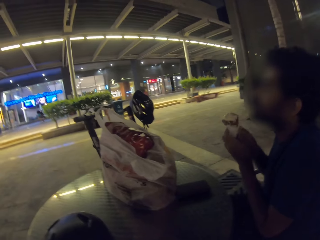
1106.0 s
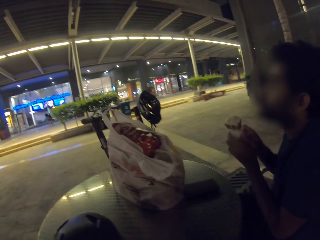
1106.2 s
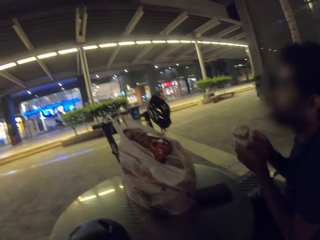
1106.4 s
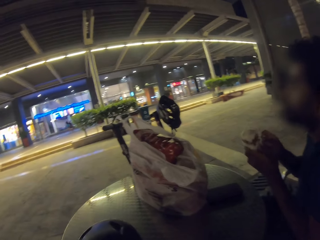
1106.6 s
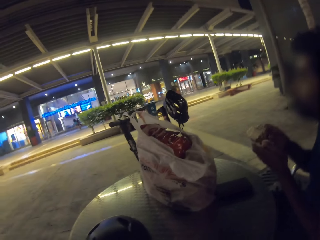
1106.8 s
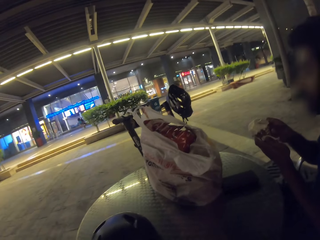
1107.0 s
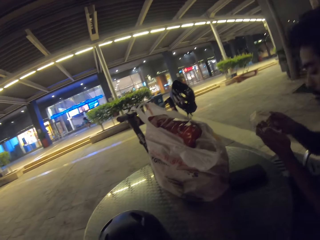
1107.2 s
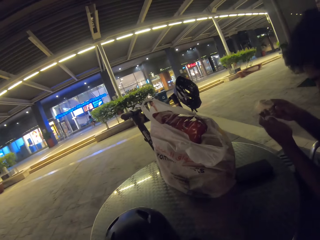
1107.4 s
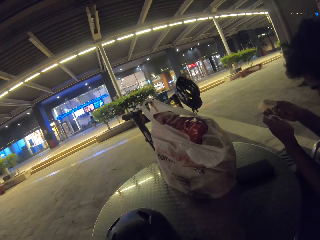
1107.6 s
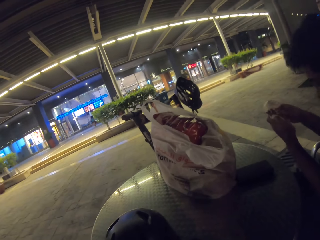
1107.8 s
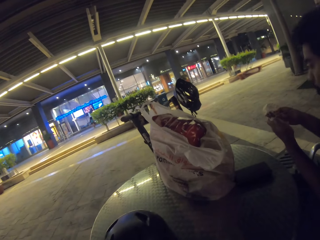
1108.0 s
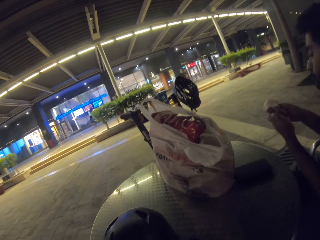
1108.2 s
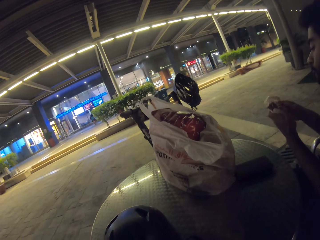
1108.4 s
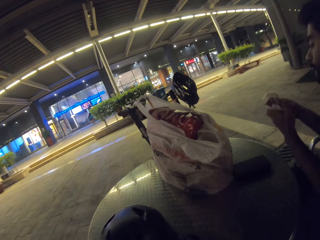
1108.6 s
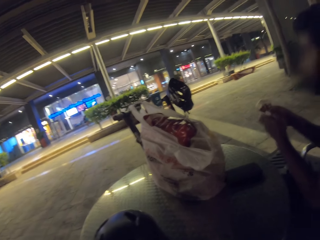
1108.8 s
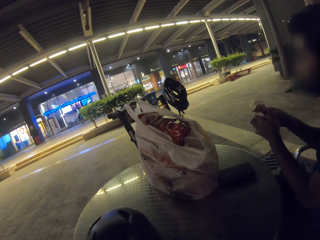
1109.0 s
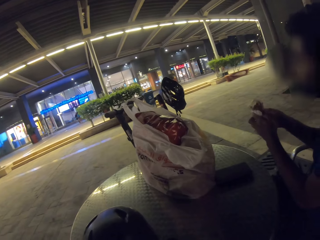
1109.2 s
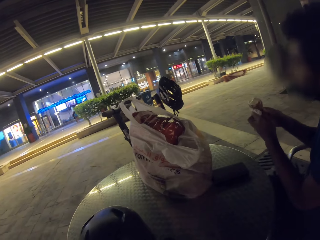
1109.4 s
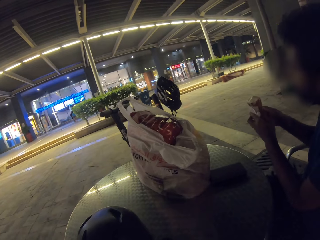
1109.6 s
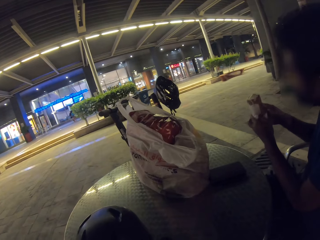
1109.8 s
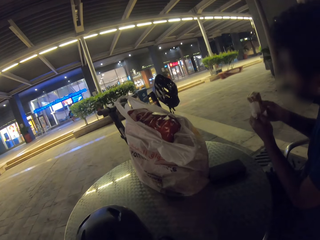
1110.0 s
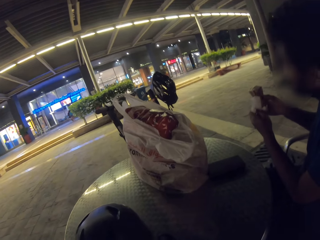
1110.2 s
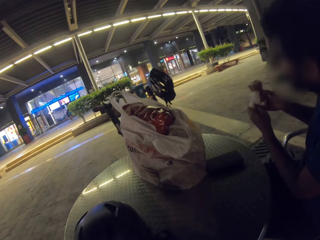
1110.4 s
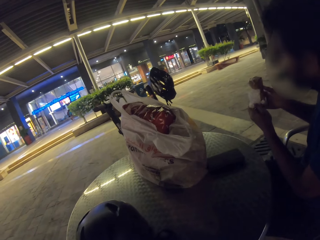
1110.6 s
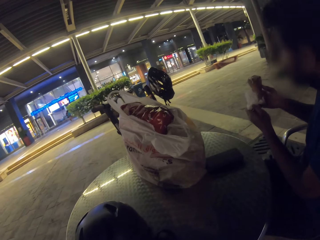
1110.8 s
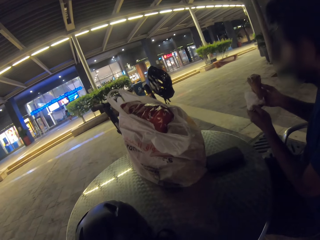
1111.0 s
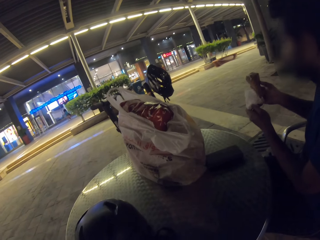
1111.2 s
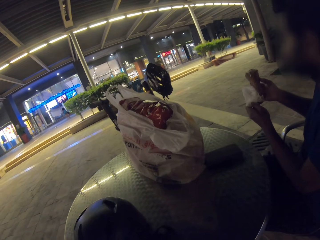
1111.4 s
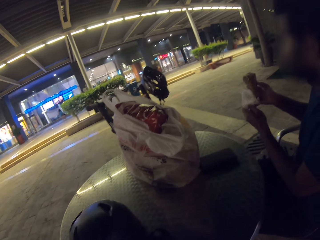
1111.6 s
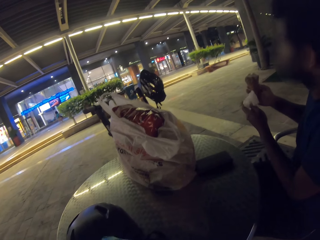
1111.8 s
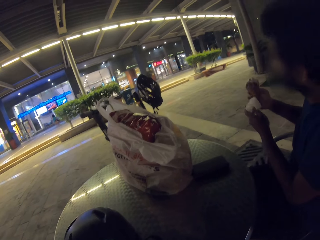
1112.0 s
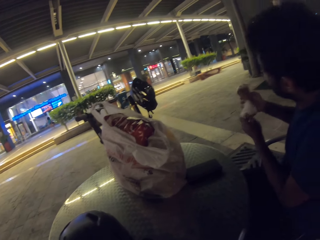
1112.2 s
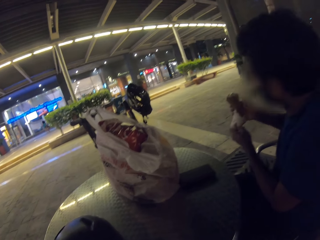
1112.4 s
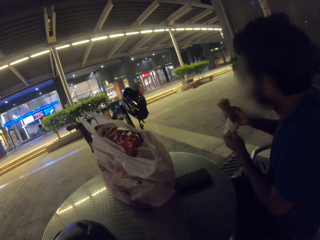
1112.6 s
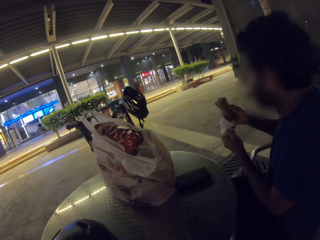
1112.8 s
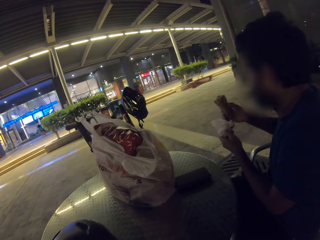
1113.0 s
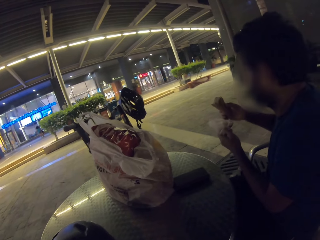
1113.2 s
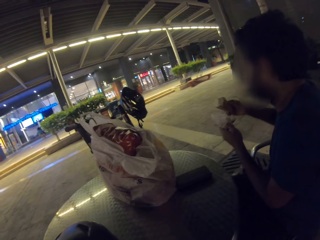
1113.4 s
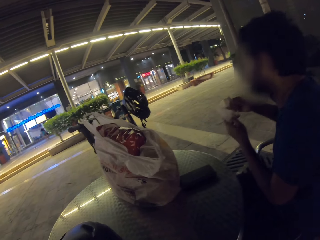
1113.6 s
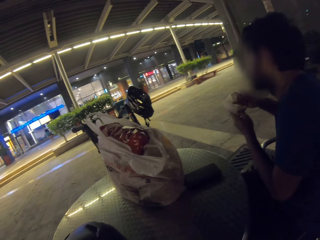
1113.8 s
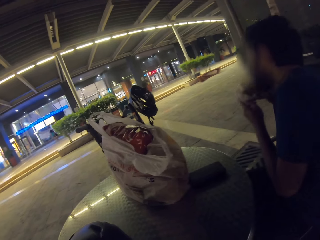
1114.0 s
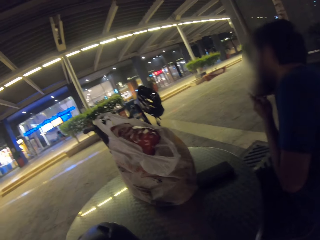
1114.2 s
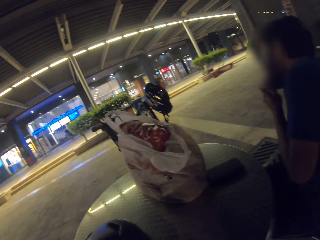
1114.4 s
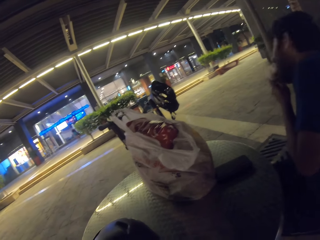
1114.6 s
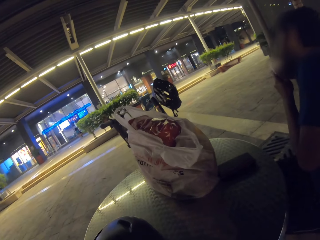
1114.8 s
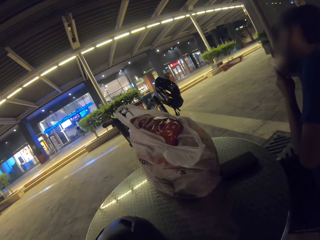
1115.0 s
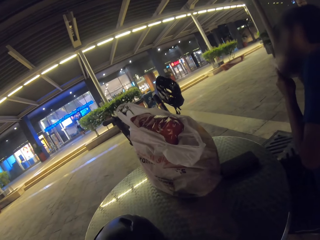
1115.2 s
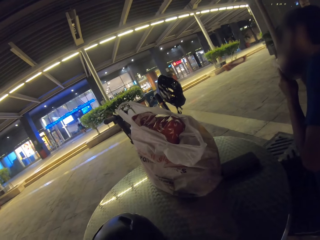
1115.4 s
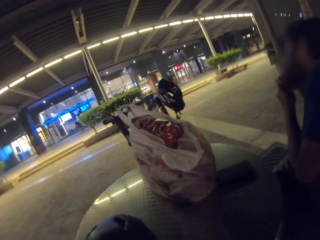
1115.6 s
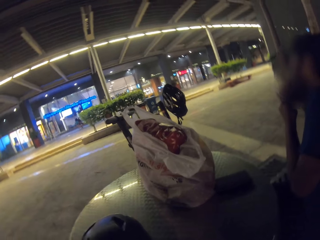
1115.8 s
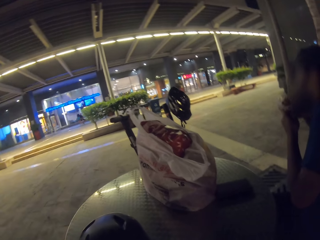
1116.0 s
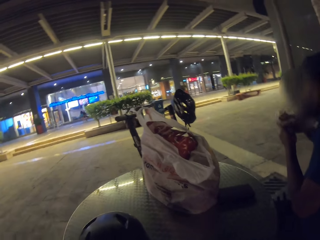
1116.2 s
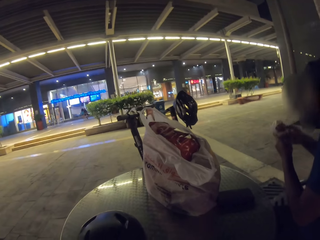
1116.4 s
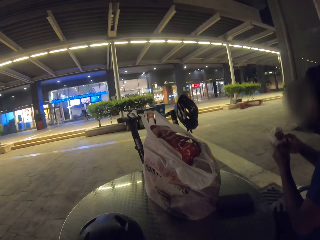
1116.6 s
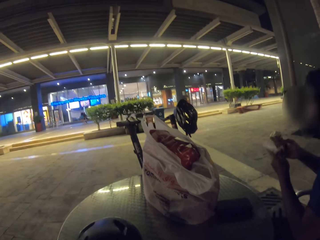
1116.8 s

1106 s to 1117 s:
The camera wearer looks at the store. They look around. A man eats ice cream.

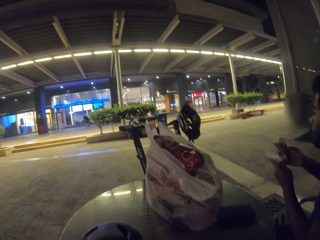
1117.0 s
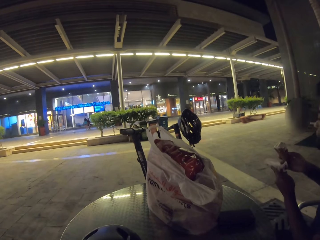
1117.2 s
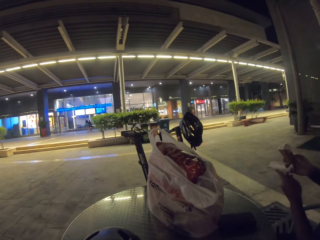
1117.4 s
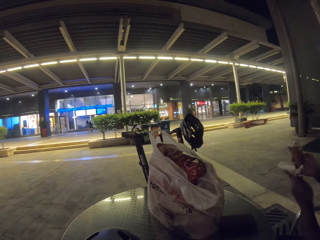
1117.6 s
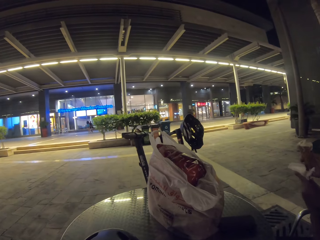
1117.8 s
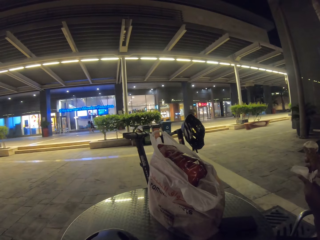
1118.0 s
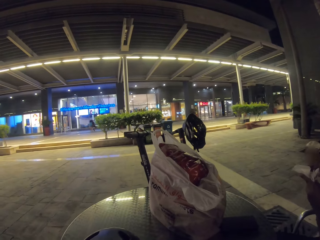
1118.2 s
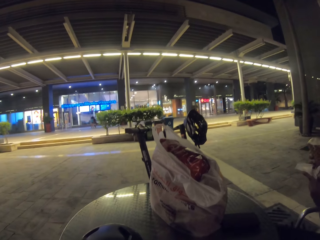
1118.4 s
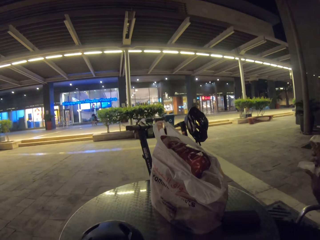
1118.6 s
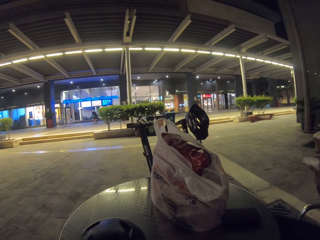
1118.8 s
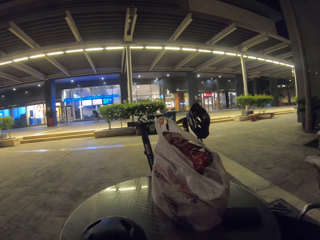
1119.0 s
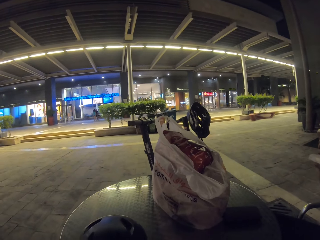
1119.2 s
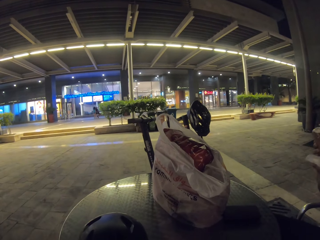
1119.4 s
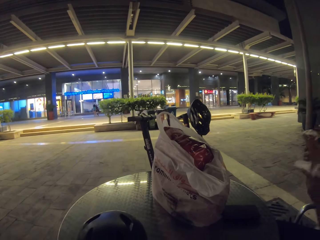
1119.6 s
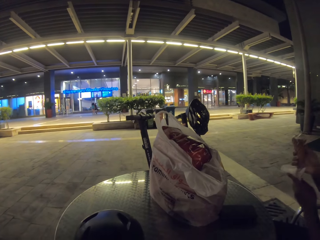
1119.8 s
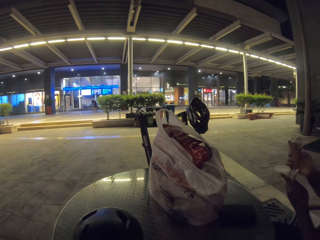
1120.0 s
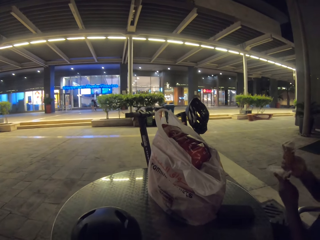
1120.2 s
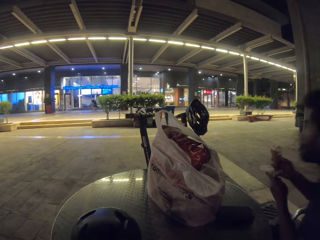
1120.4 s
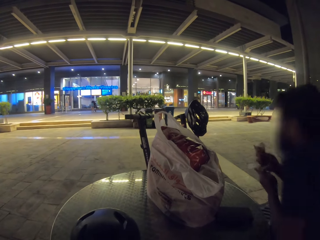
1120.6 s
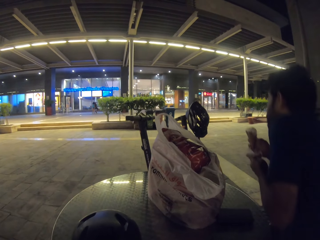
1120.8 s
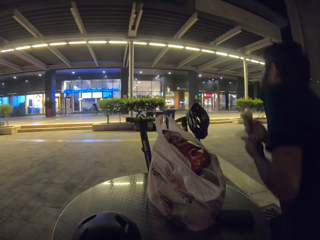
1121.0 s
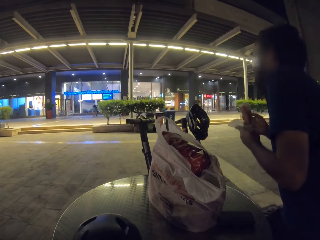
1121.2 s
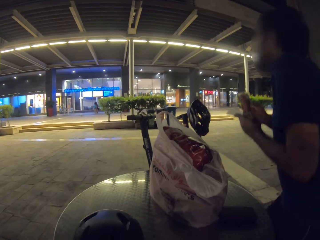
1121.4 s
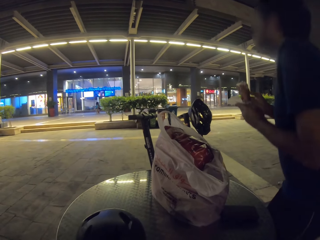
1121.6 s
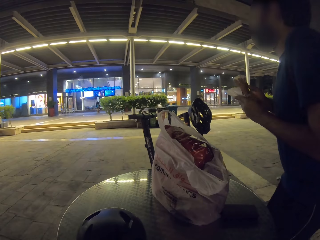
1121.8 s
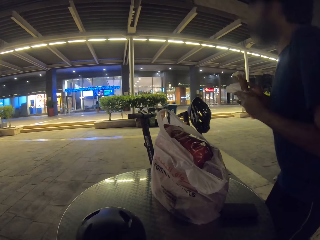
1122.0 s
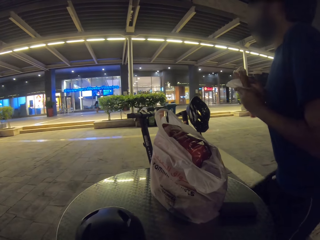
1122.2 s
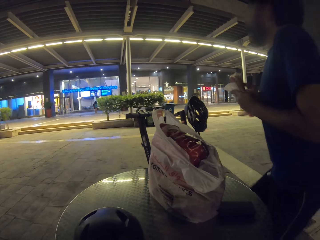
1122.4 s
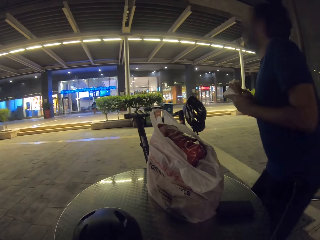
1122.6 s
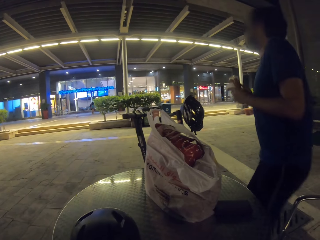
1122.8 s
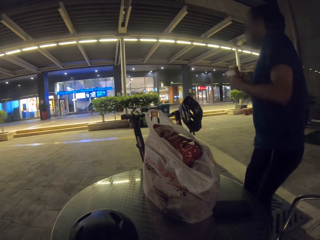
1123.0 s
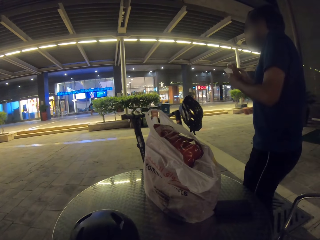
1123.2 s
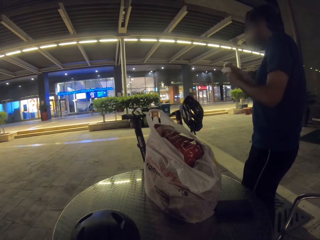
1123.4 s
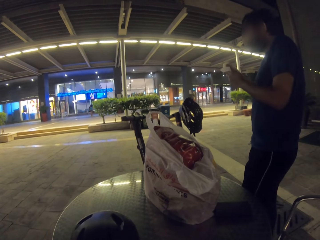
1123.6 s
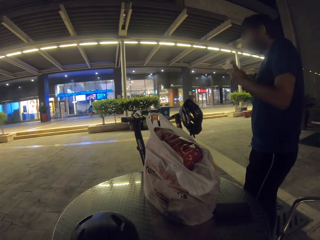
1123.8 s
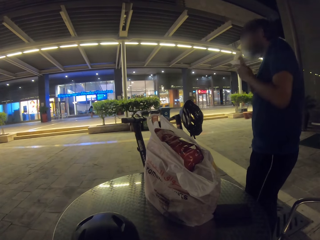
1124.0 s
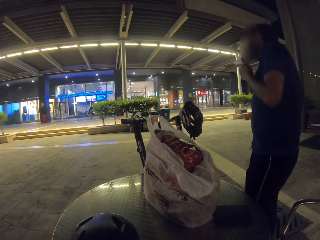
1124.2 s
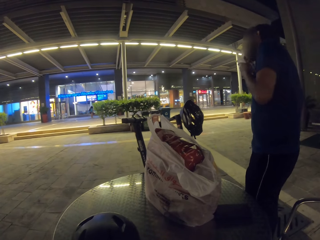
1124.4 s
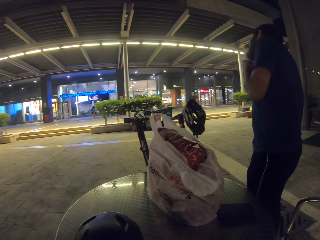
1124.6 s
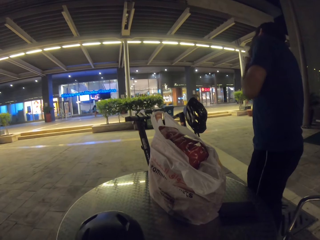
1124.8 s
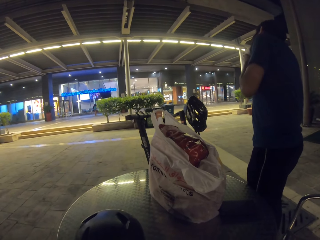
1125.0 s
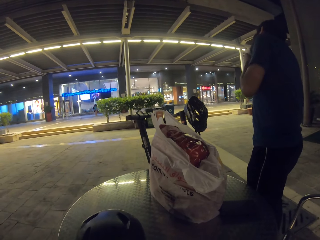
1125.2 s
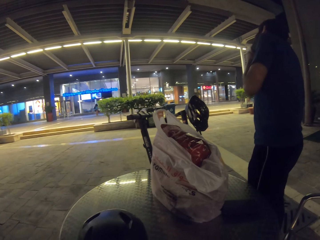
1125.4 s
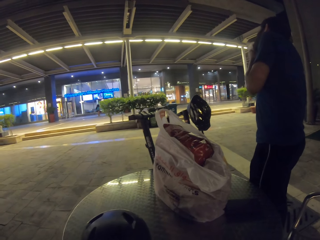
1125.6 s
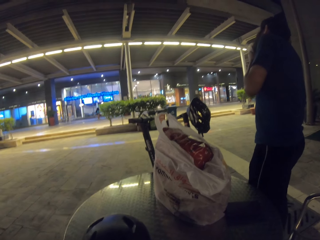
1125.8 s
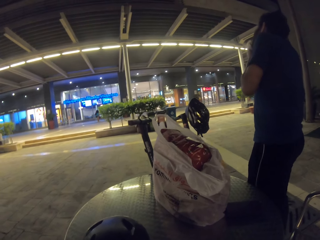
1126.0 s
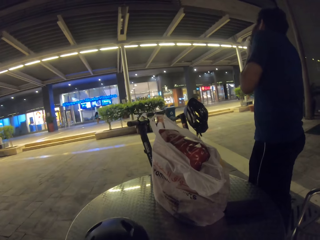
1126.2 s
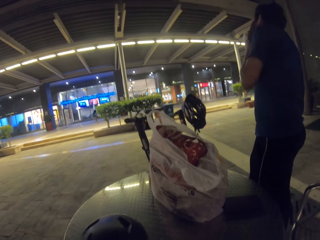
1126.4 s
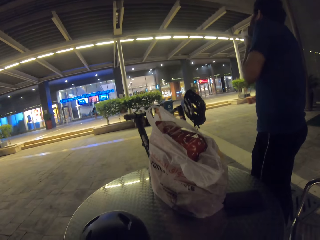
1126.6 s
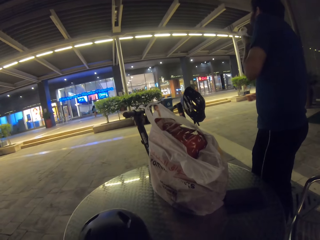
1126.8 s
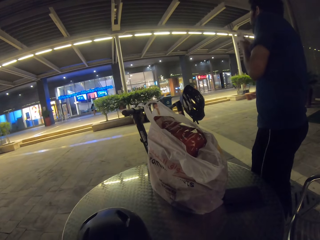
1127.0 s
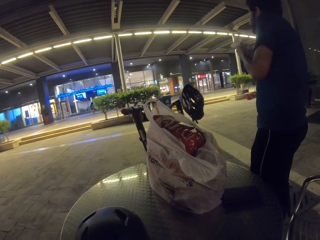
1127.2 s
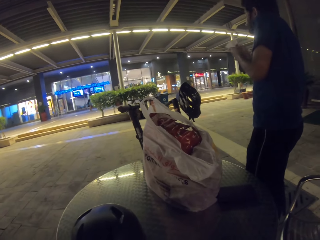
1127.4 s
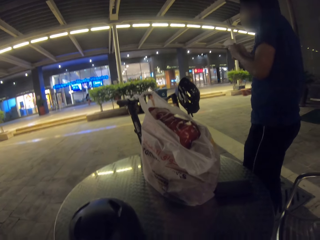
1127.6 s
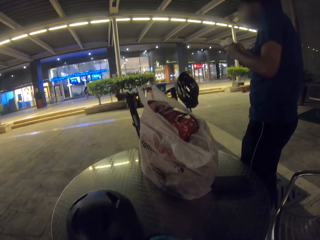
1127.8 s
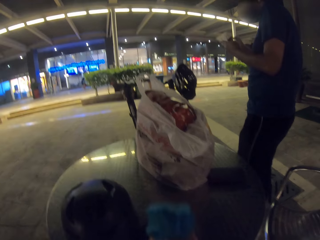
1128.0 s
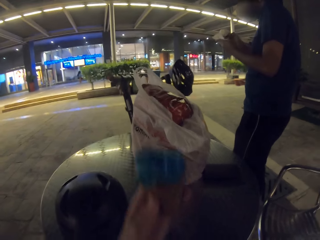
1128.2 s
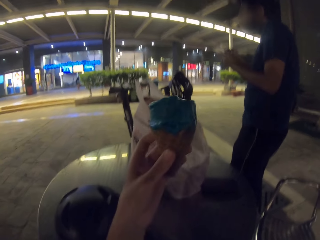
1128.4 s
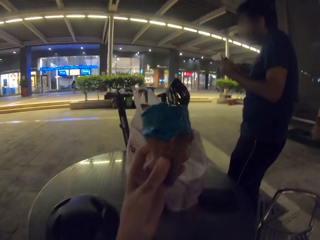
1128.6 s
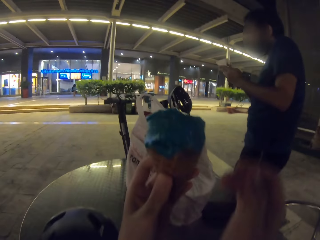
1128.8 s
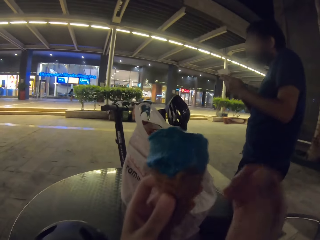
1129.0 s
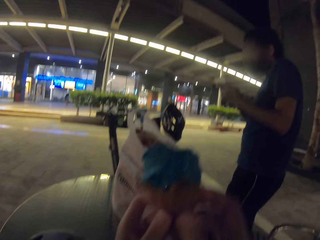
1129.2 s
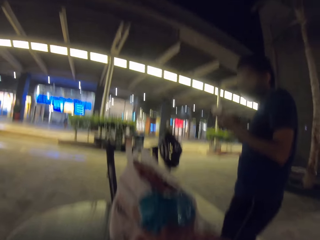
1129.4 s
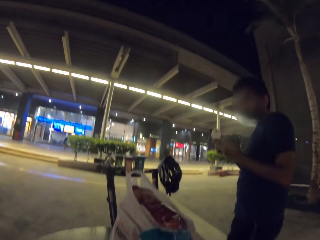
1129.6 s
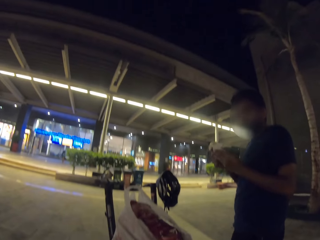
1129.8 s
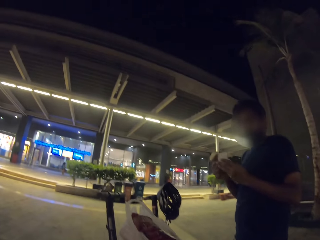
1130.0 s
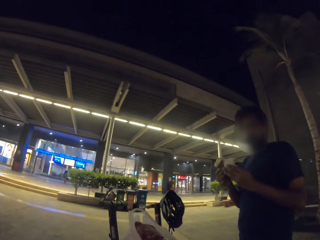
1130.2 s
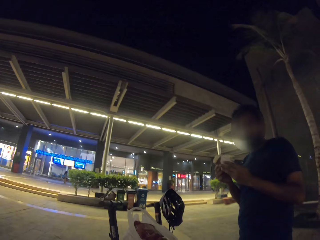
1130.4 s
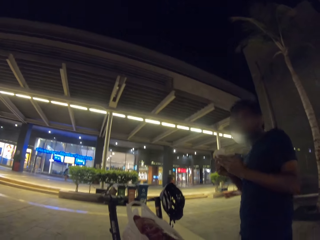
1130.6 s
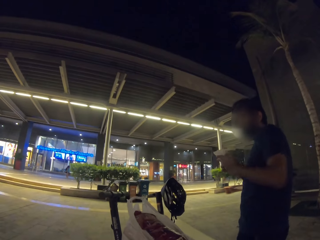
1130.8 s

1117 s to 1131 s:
A man eats ice cream. The man stands from the chair and eats the ice cream. The camera wearer lifts the ice cream on the hand. The man holds the ice cream.
